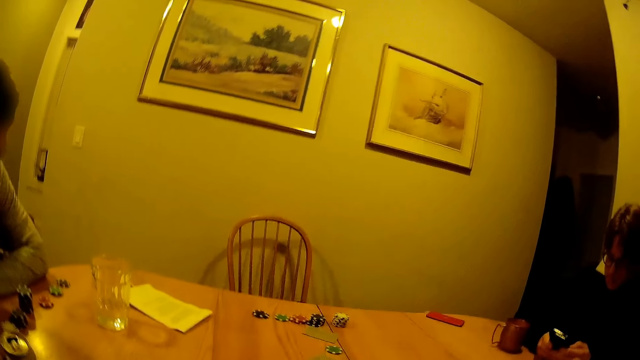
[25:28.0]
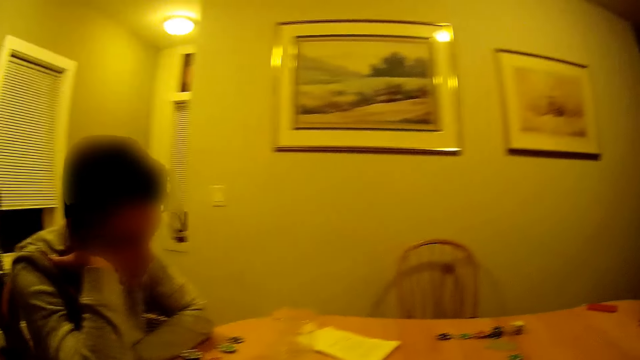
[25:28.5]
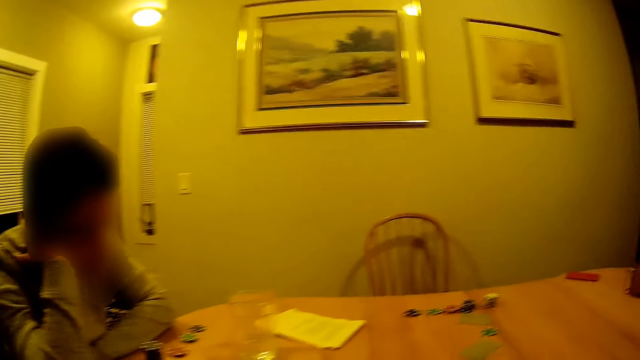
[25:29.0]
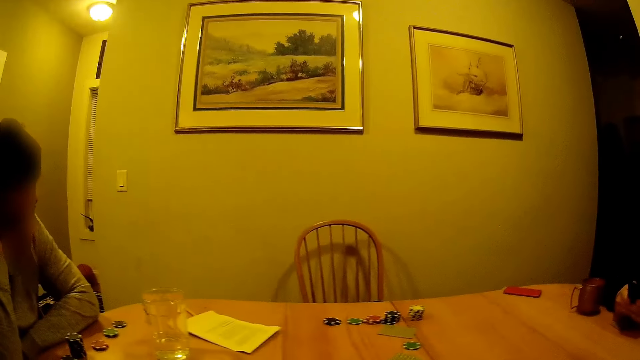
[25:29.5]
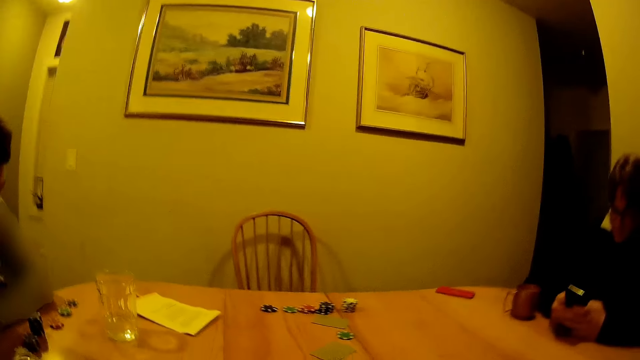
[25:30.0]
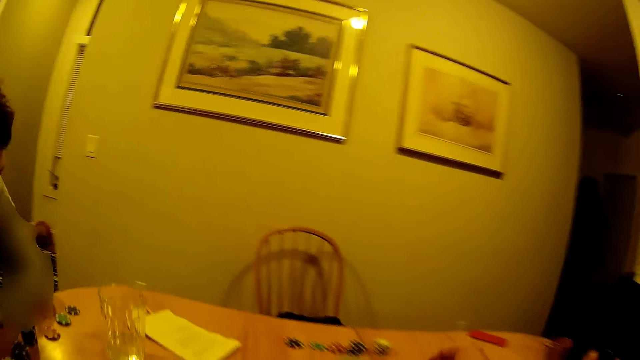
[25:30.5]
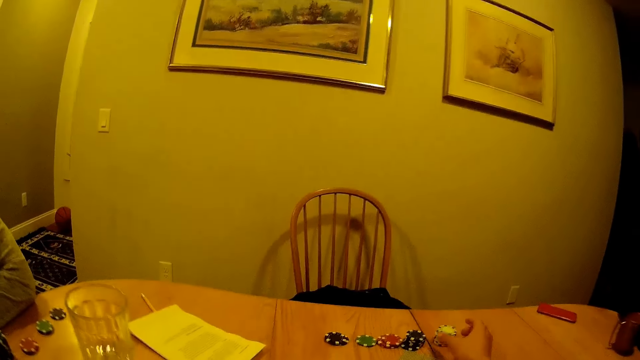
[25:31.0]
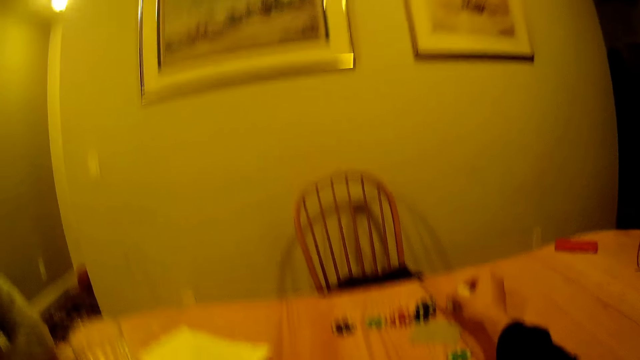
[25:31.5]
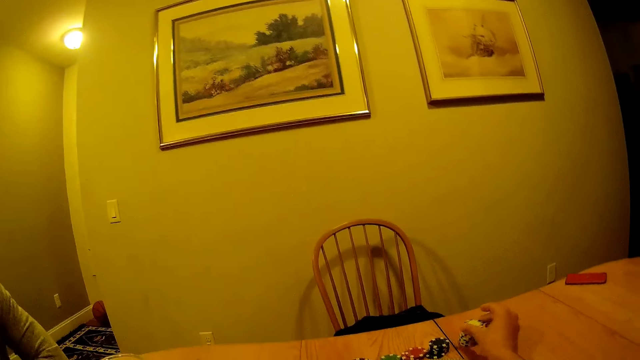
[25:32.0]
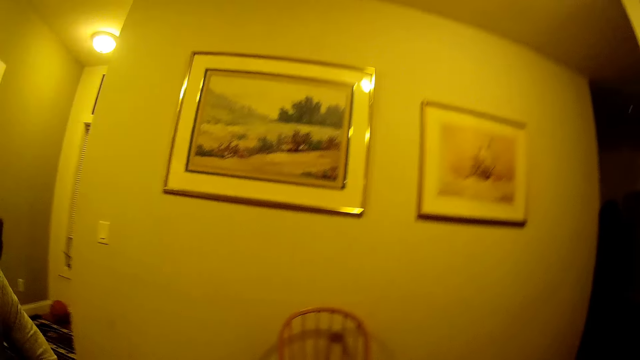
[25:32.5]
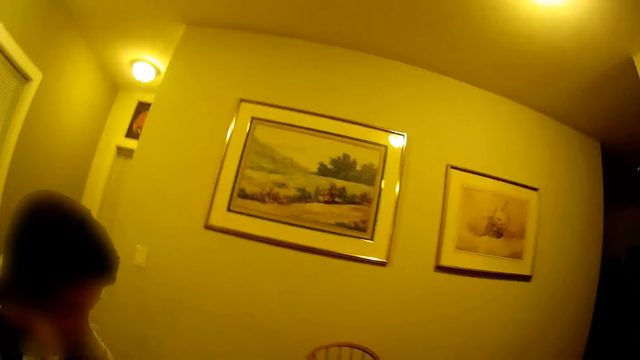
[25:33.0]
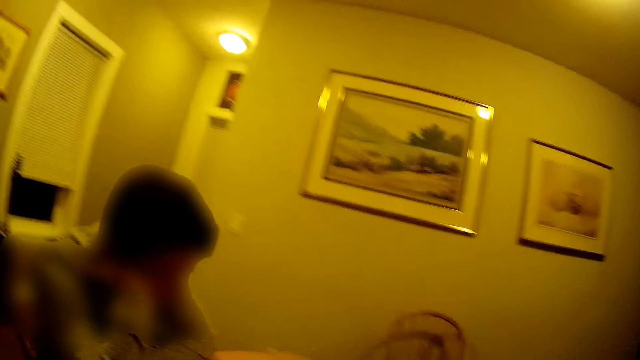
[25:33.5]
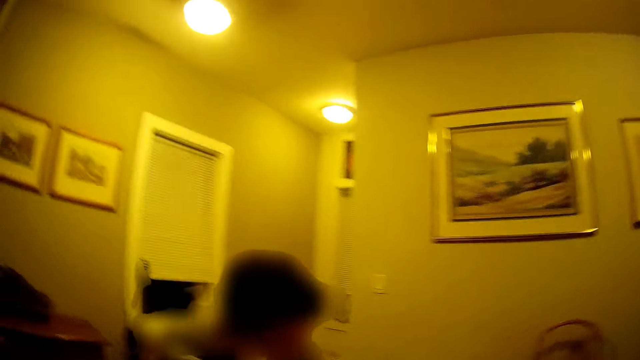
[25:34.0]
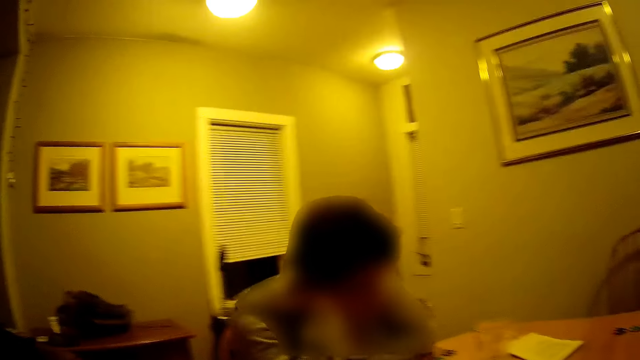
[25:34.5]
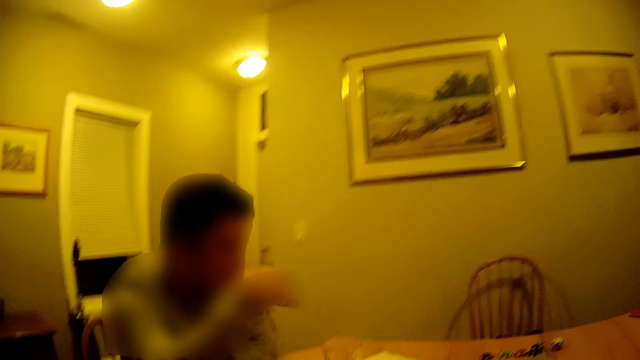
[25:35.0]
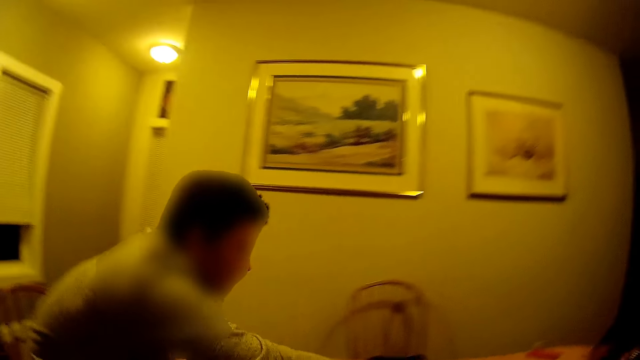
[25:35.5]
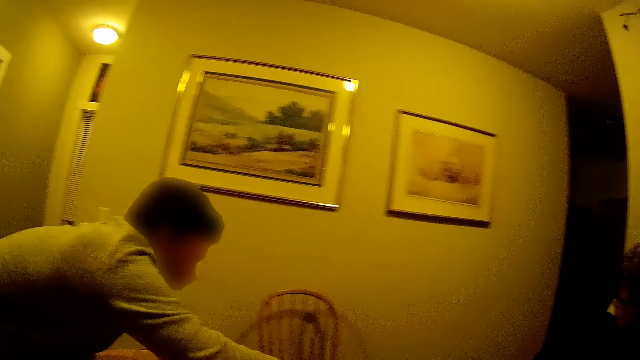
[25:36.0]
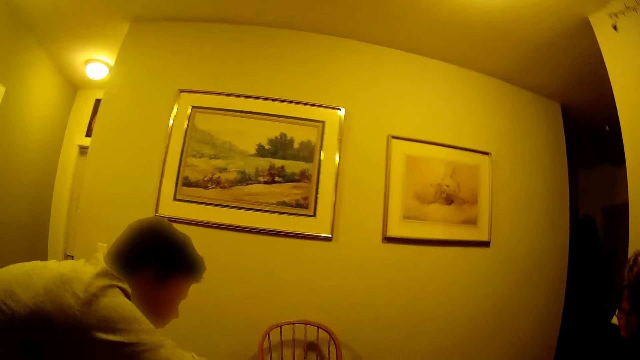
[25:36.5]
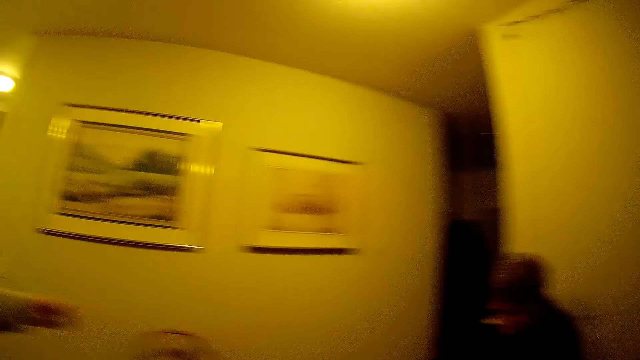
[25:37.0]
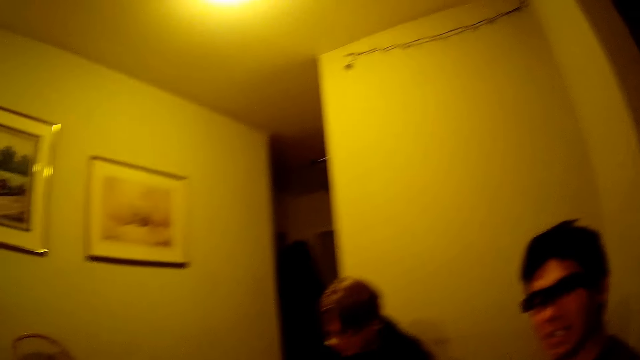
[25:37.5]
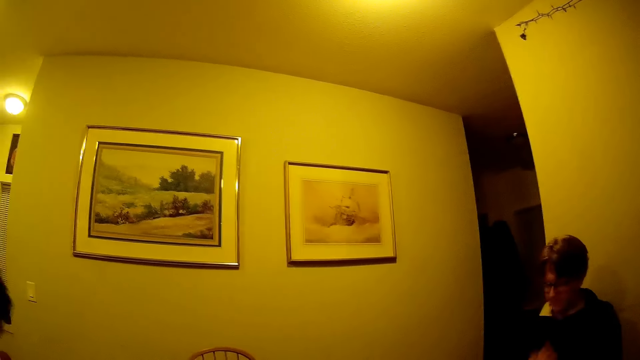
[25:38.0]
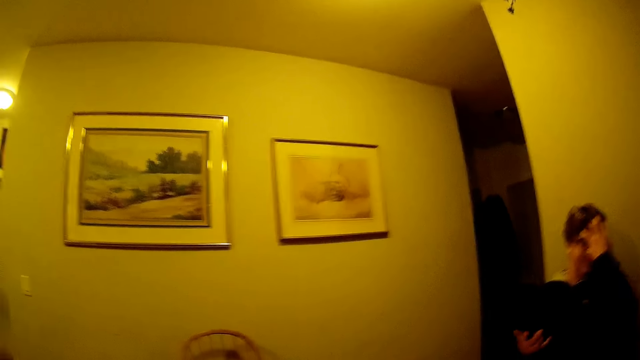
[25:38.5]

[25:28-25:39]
A man uses a phone. The camera wearer picks a casino chip from the table with his right hand. Another man touches the casino chip on the table. He picks the poker chip.

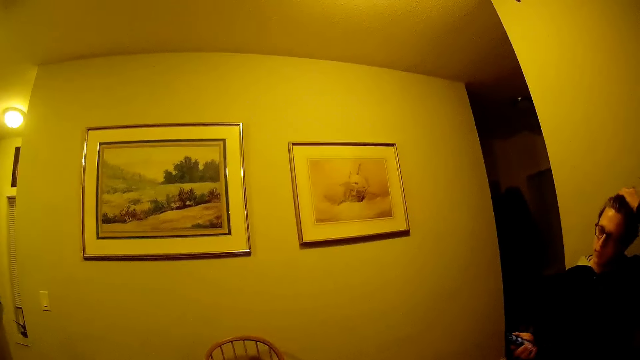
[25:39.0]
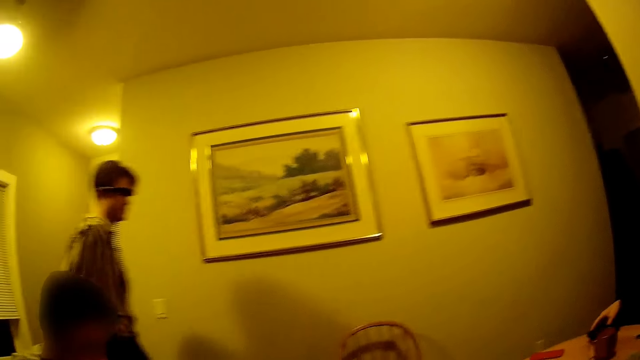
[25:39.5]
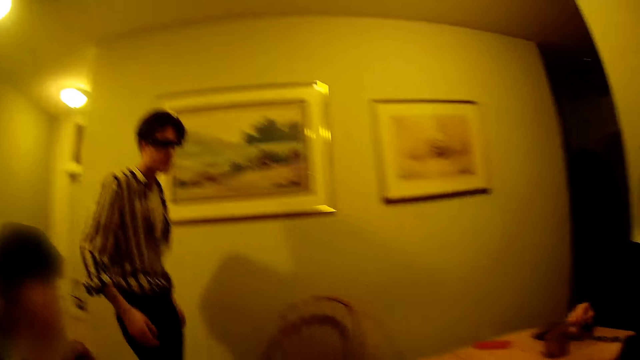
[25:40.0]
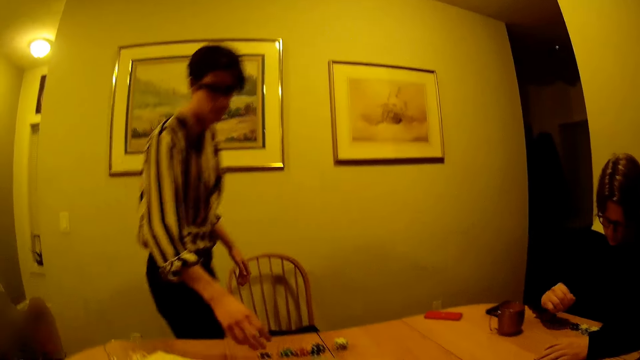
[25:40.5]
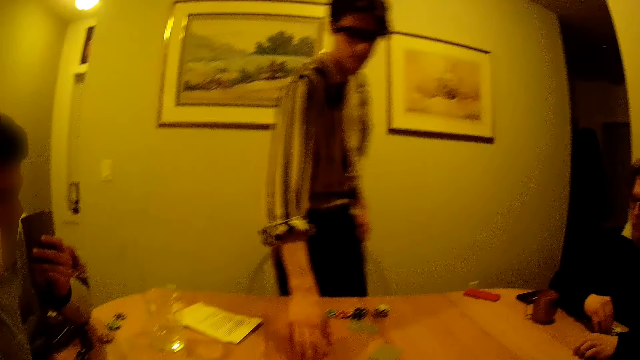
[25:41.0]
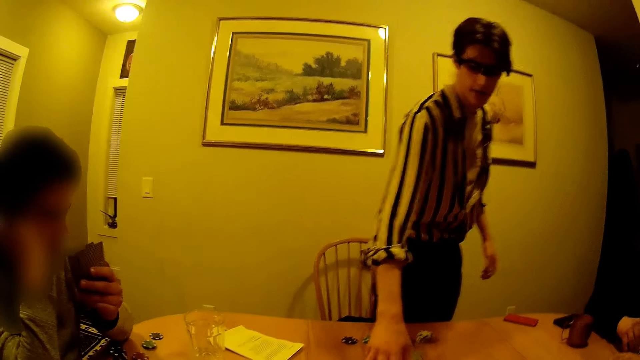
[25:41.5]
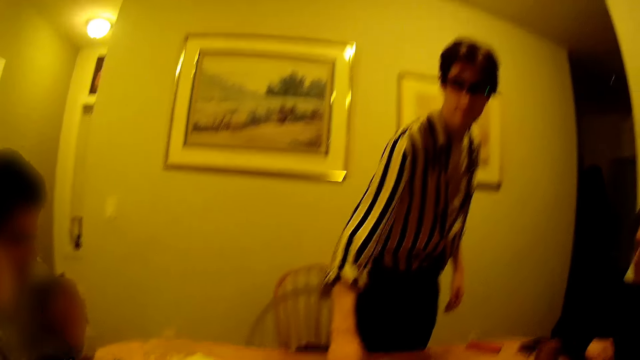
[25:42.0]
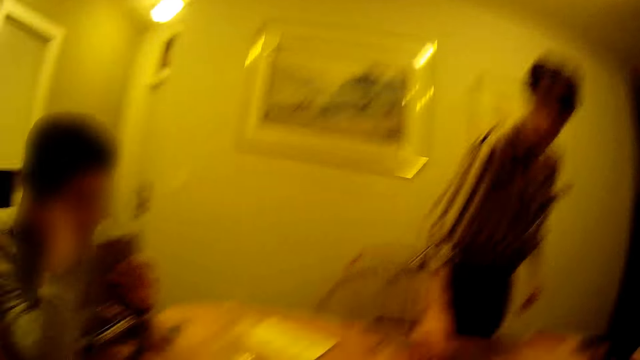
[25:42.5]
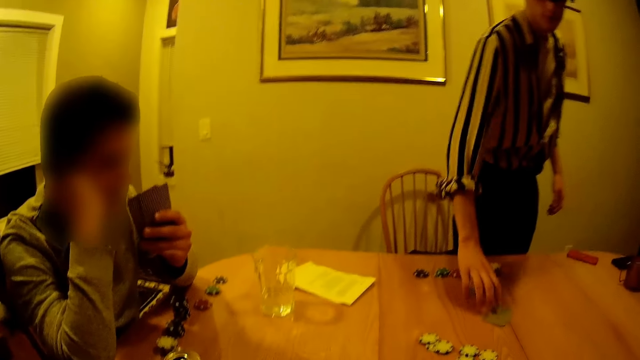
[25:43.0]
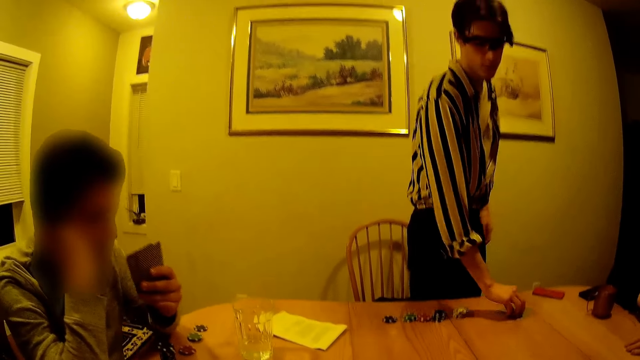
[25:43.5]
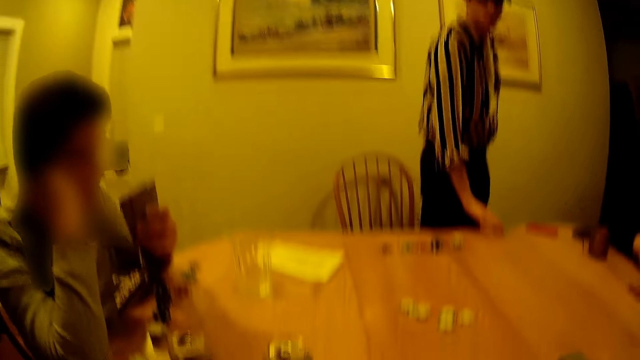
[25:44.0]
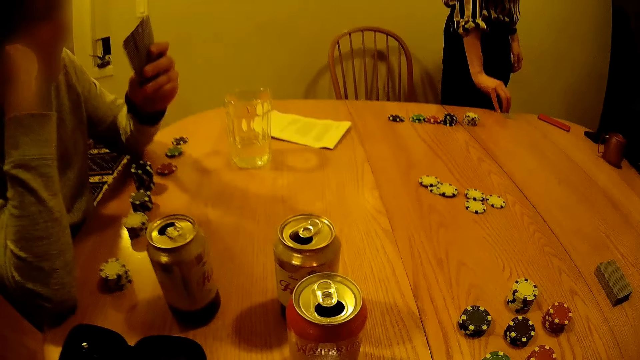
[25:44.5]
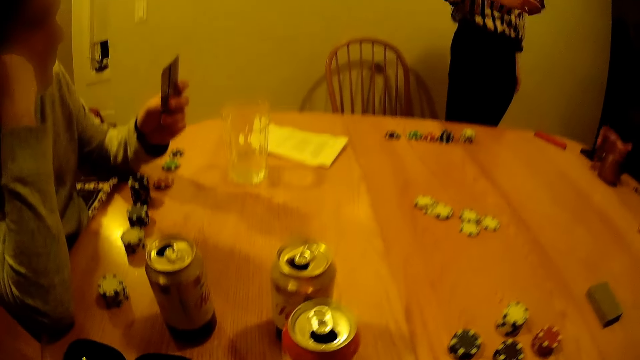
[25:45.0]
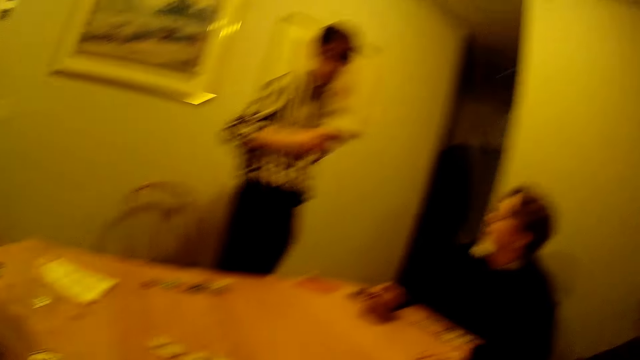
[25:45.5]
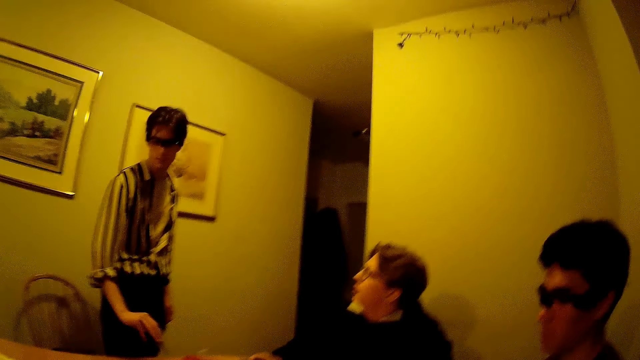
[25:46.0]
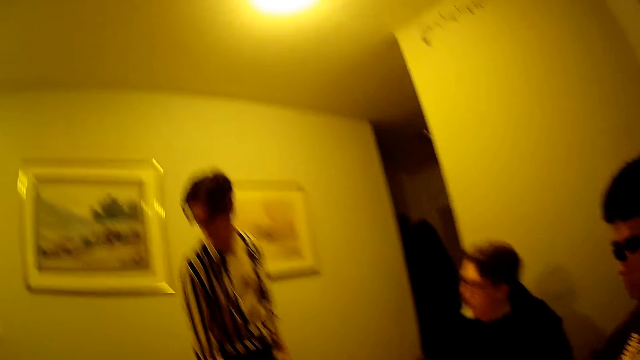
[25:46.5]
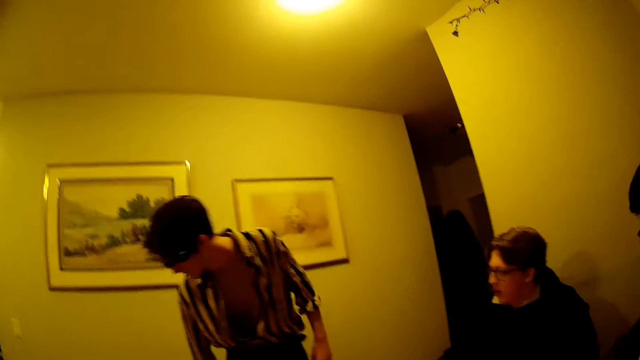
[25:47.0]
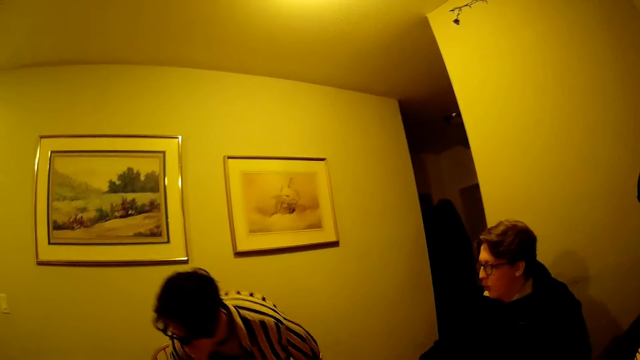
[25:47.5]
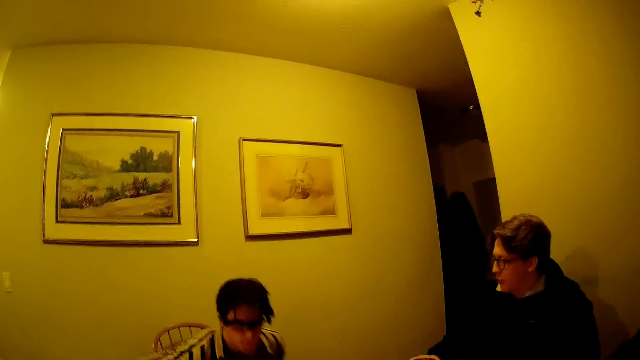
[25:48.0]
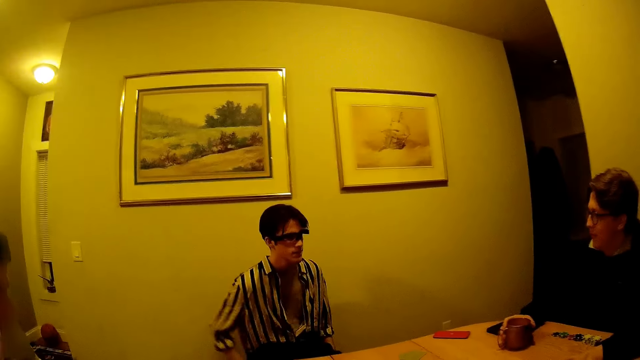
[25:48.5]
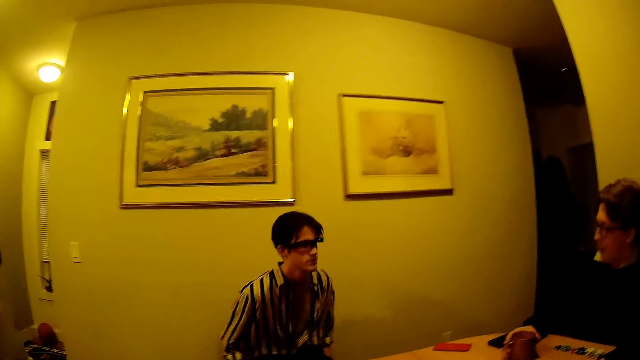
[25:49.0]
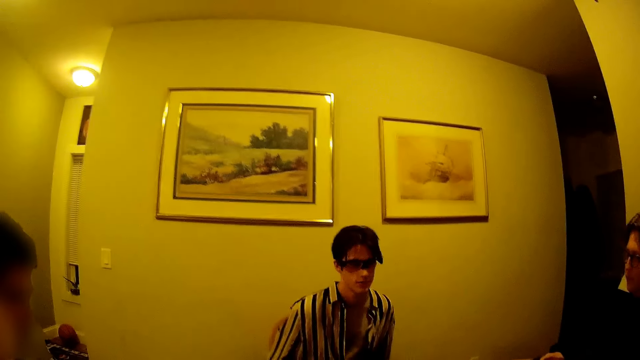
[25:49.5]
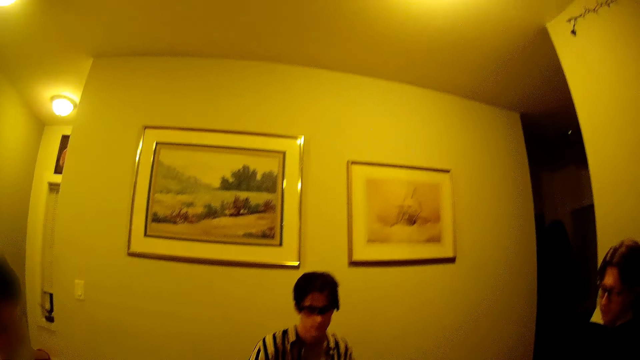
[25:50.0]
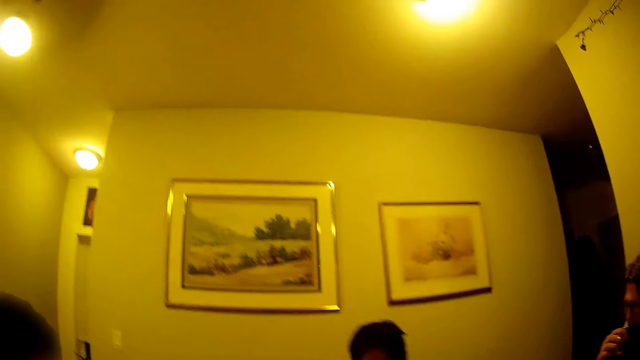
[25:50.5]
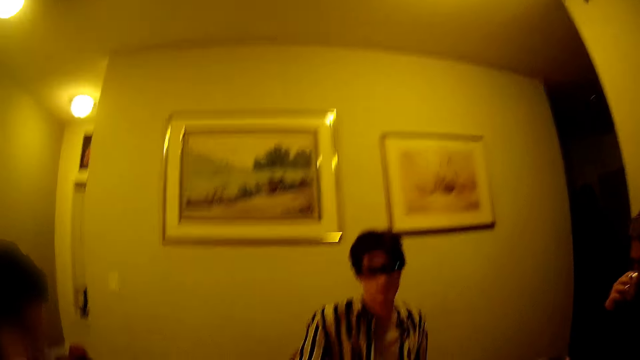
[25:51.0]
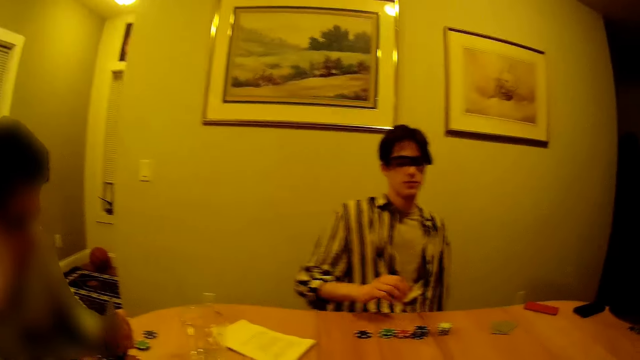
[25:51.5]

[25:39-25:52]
A man flips hair. Another man walks into the dining, picks the card on the table with his right hand, holds poker chips, picks a poker chip, and puts the poker chip down. He sits on the chair and pulls the chair forward. The first man picks the cup on the table with his right hand and drinks from the cup with his right hand. The other man throws a casino chip on the table with his right hand.
